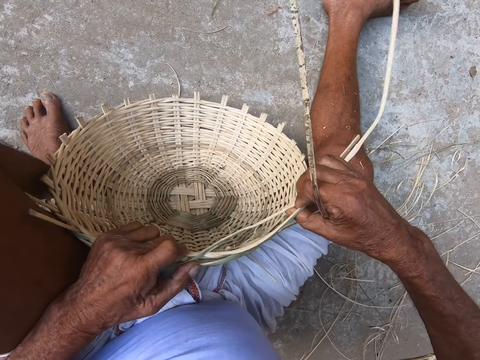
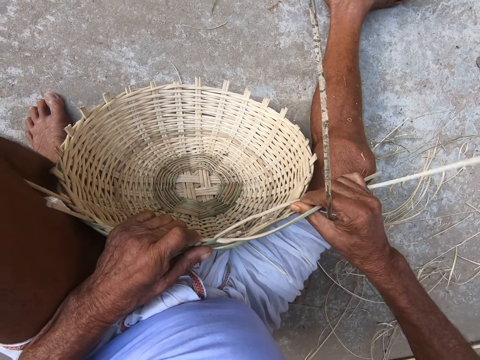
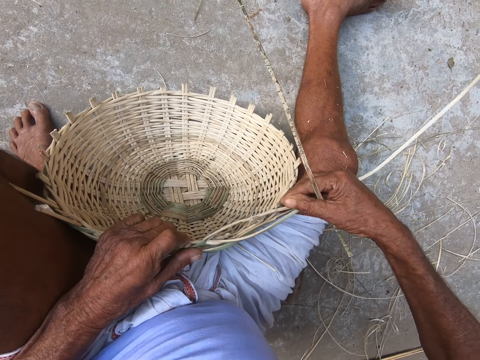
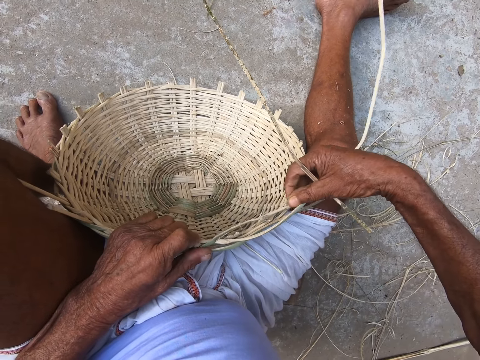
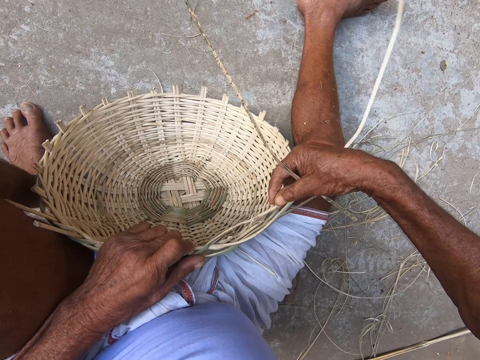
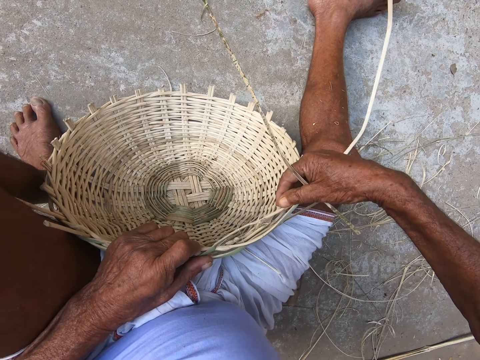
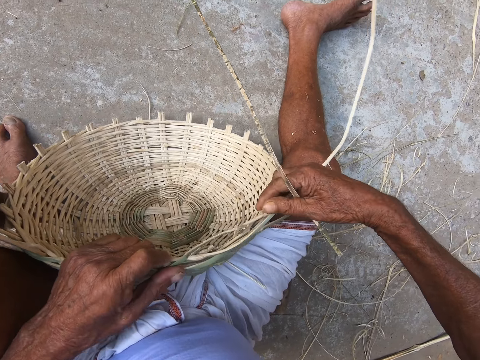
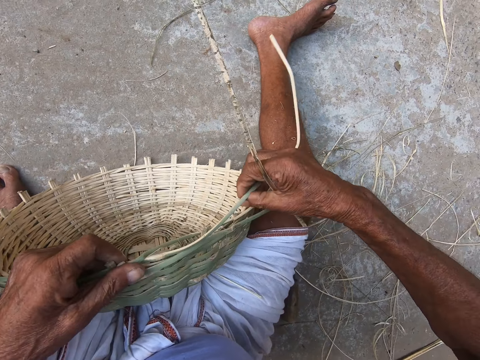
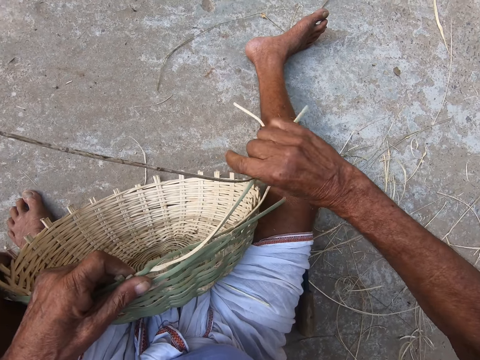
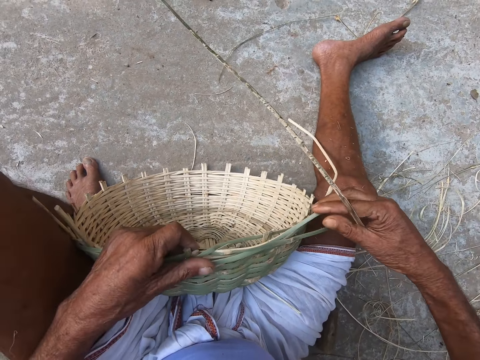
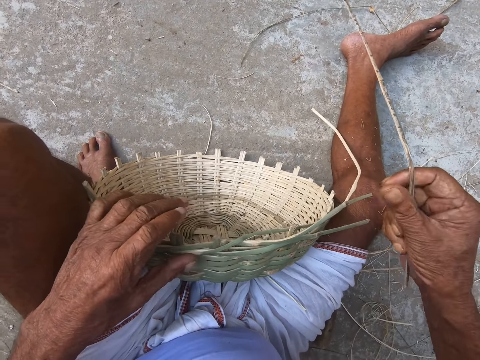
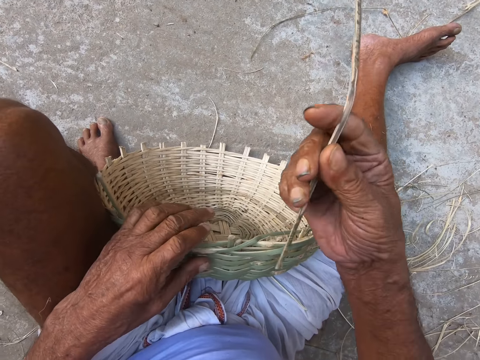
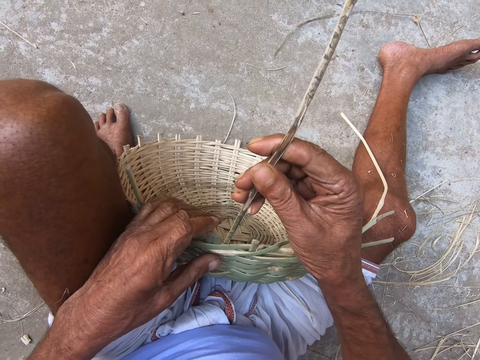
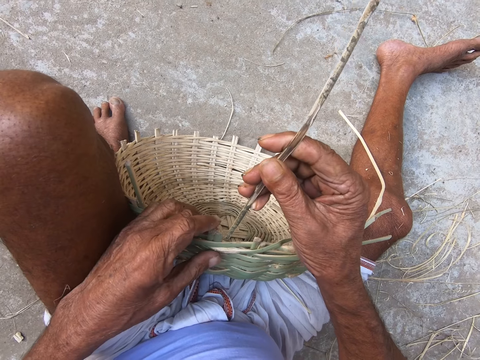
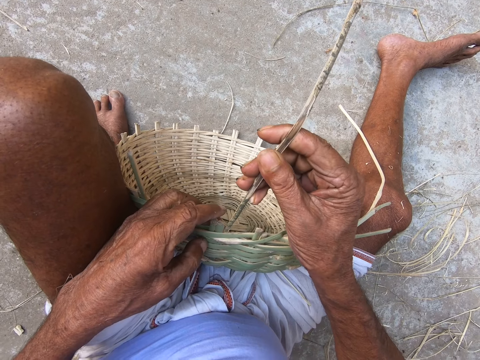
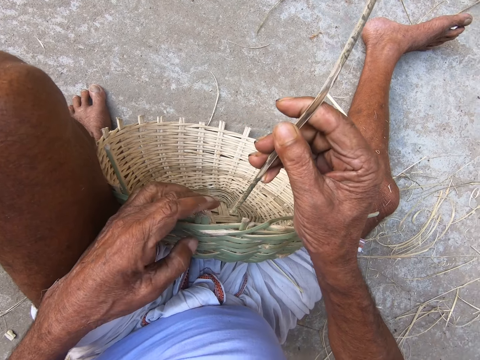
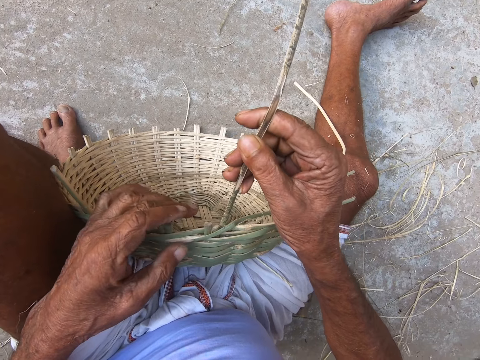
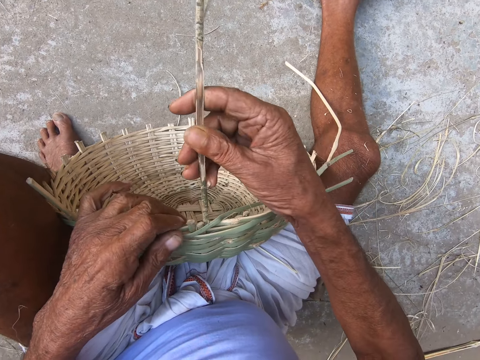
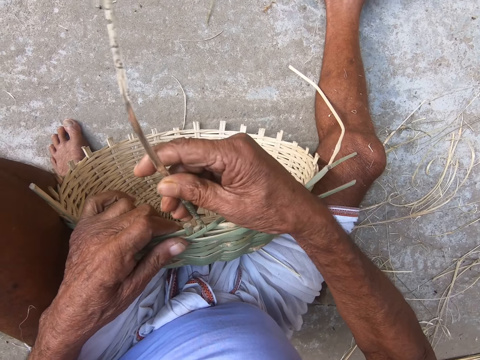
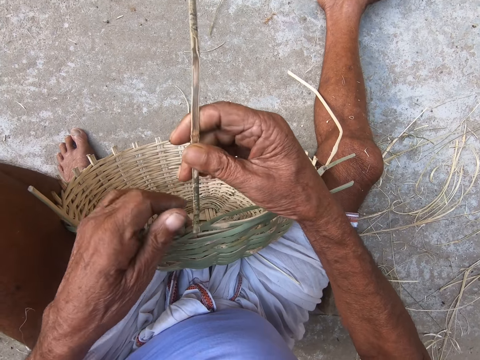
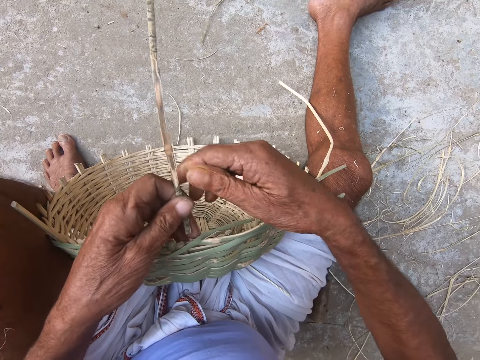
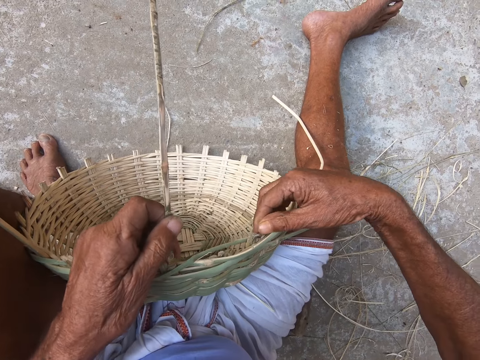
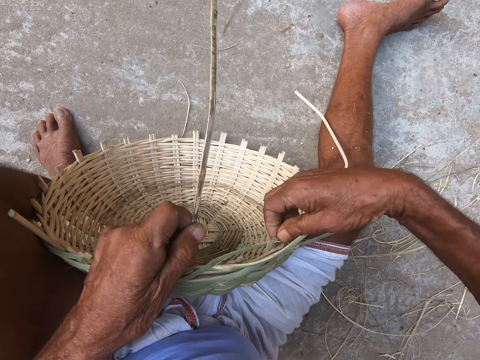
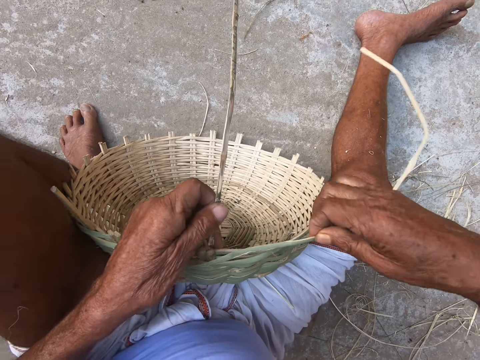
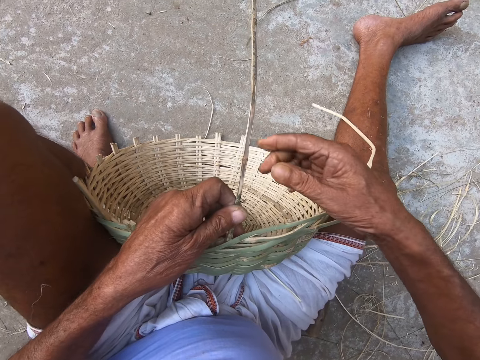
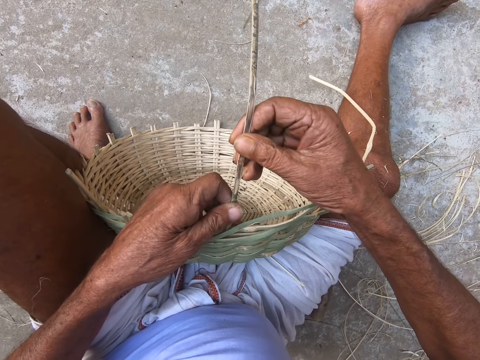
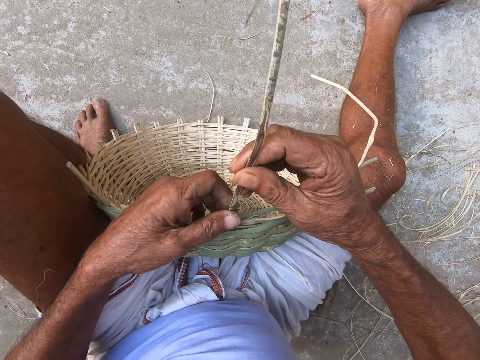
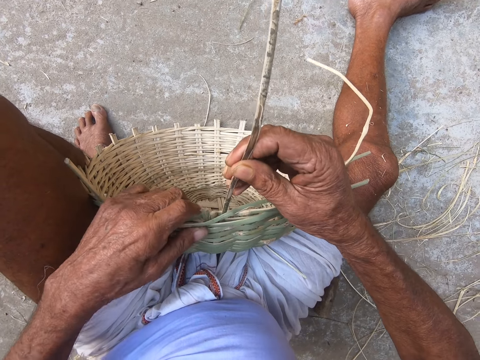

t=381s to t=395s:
The camera wearer inserts the bamboo stick in the basket. They fix a sisal in the basket.

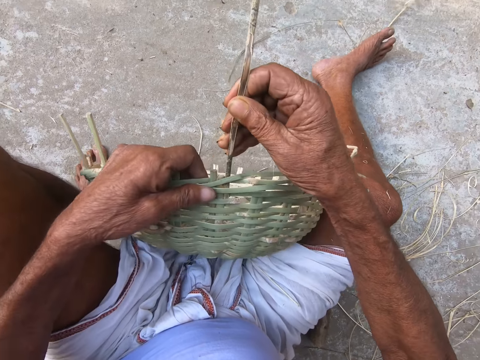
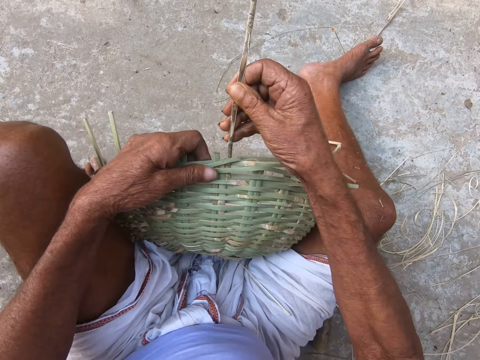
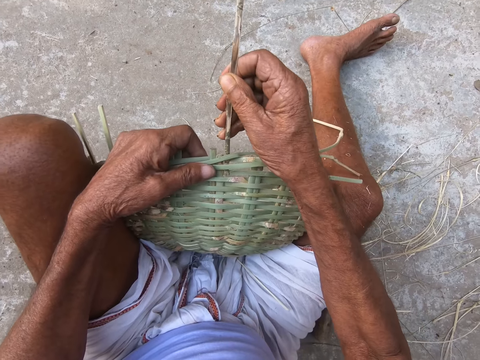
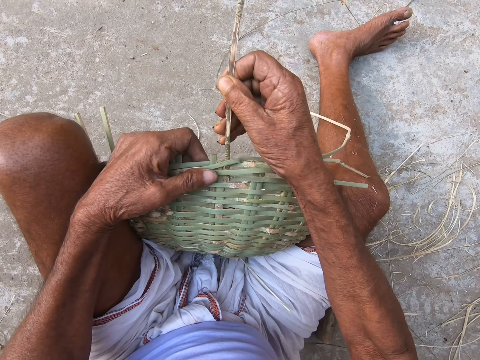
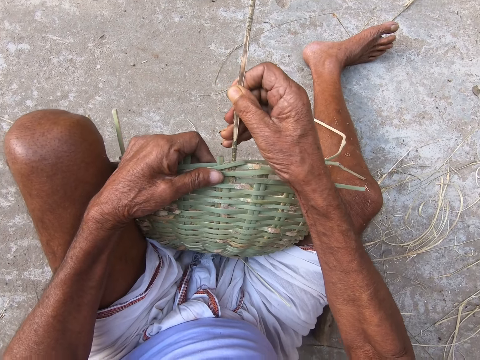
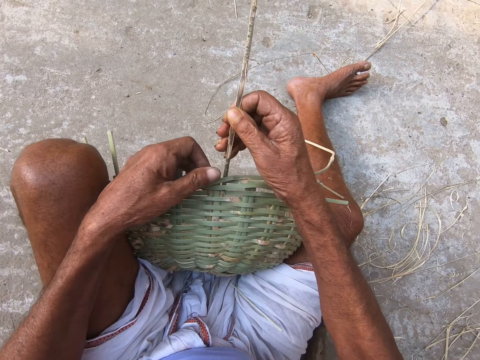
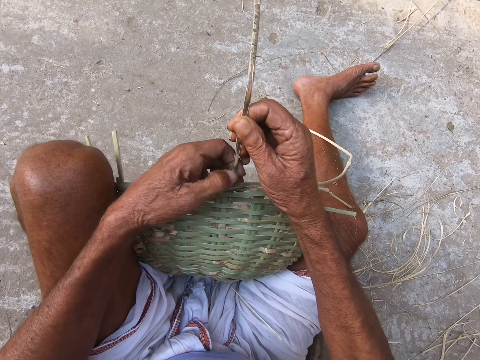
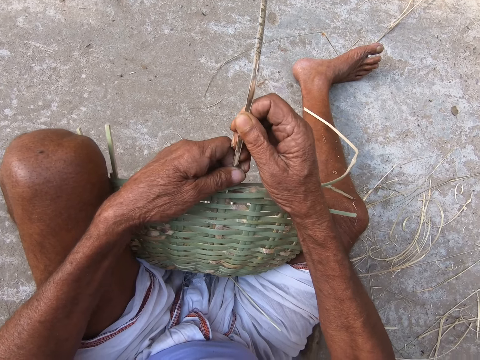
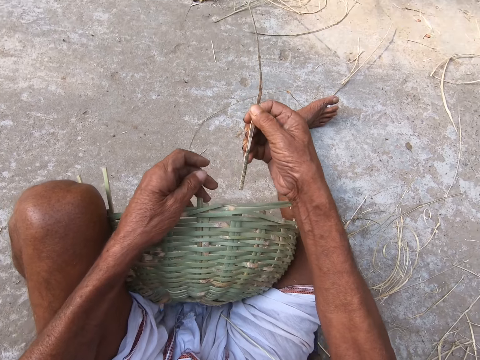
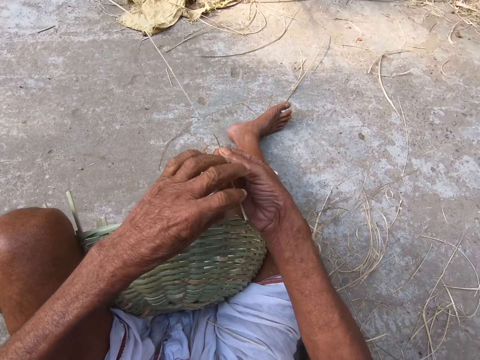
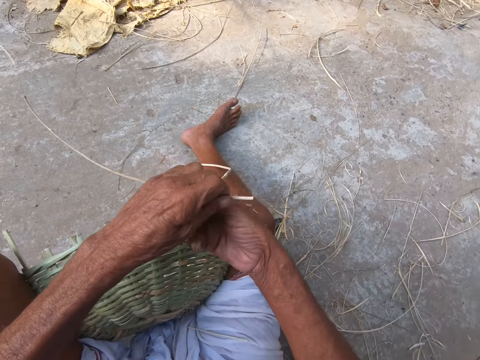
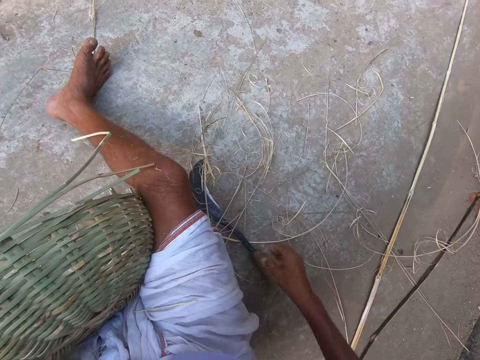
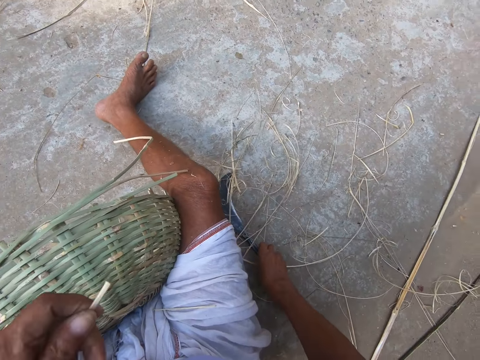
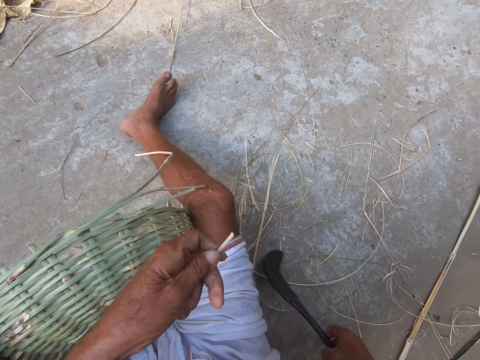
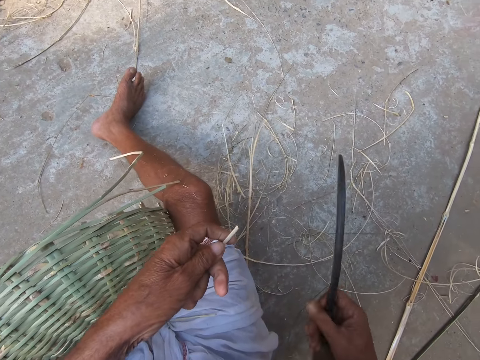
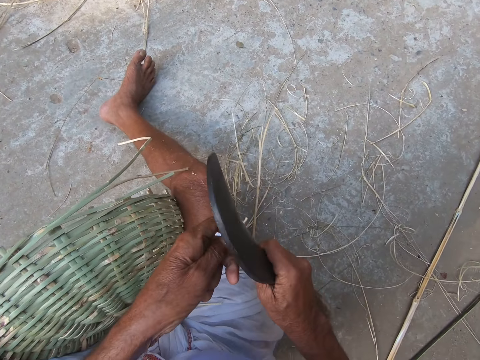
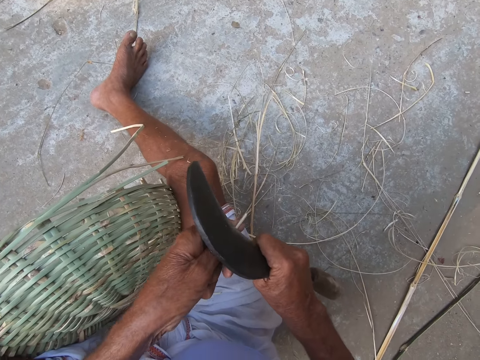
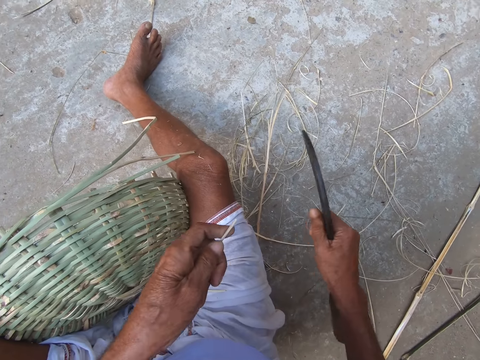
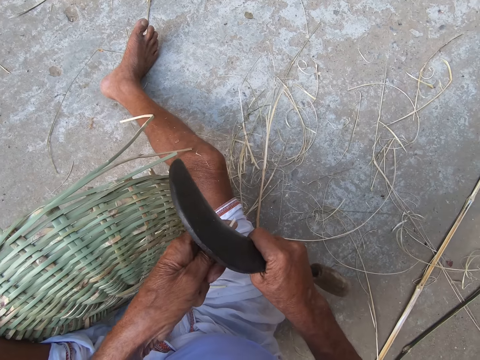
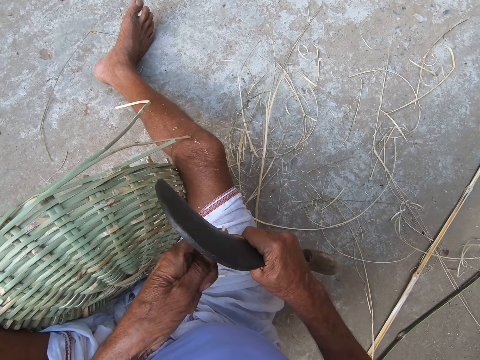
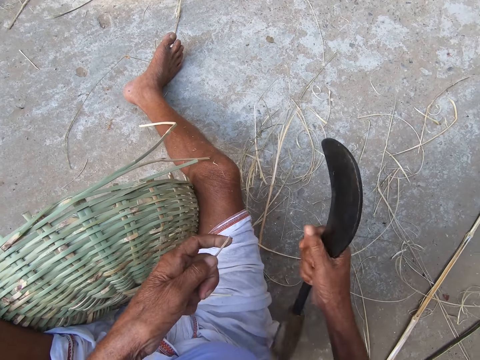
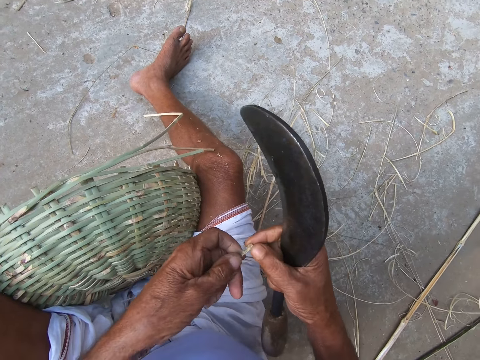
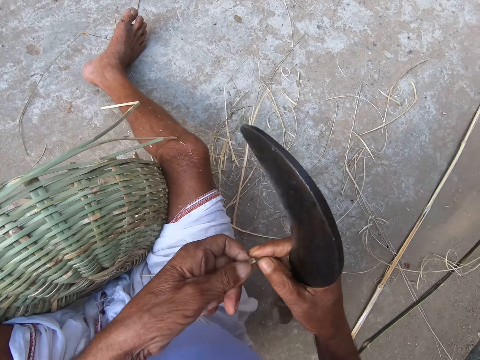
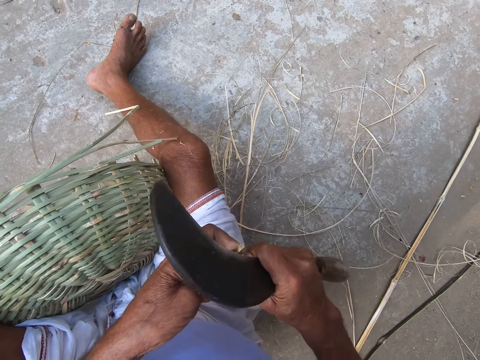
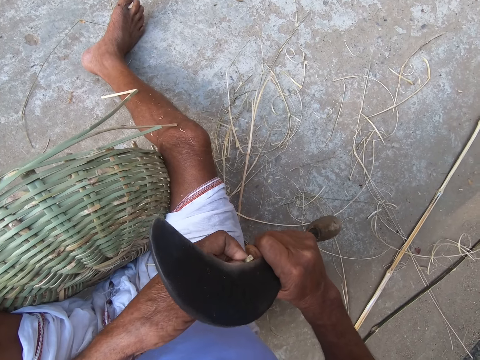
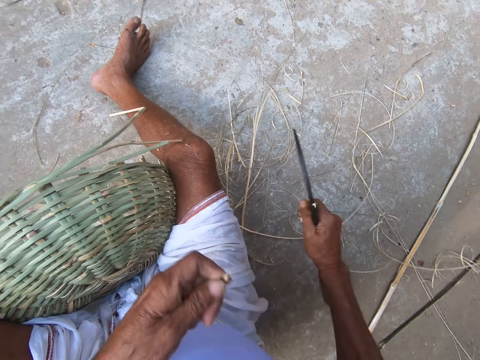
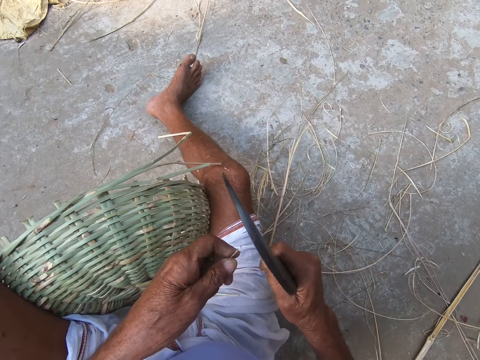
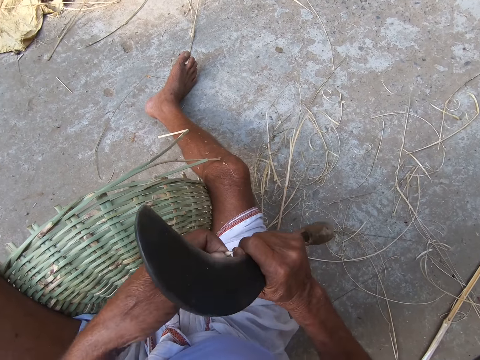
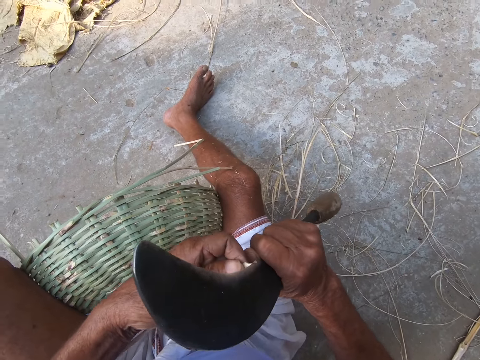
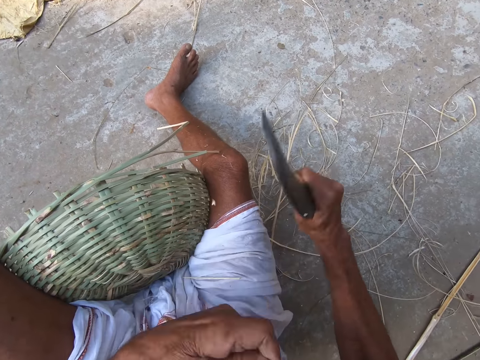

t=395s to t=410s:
The camera wearer pushes the sisal in the basket. He removes the bamboo stick from the basket. He picks the sisal from the basket. He picks up the sickle on the floor with his right hand. He sharpens the bamboo stick in his hand with the sickle. He rips the sisal.
